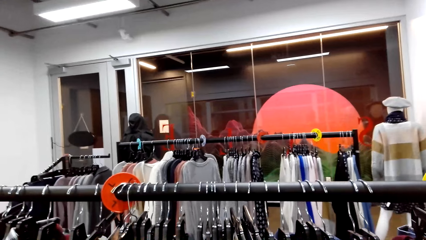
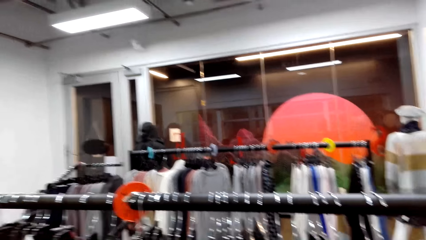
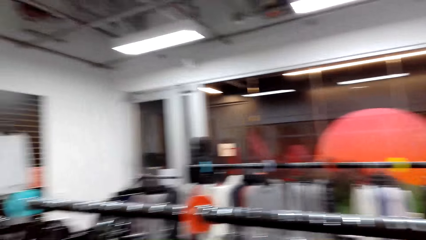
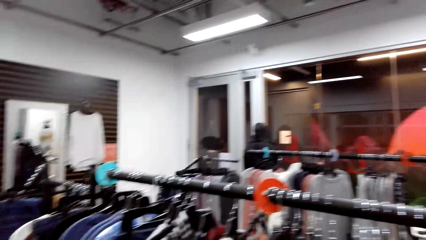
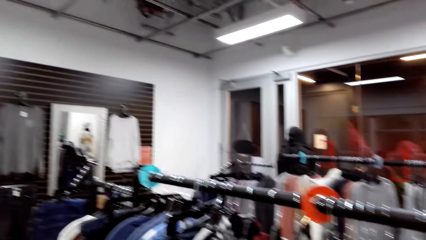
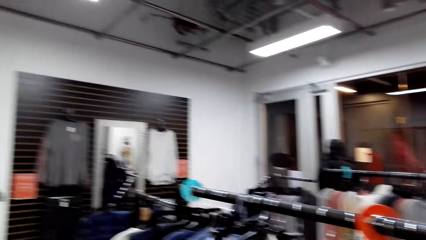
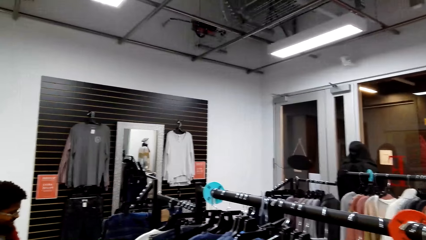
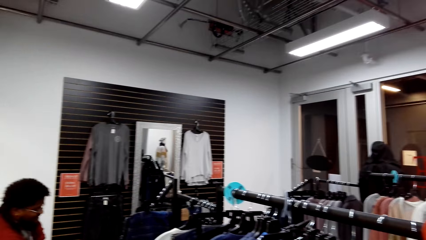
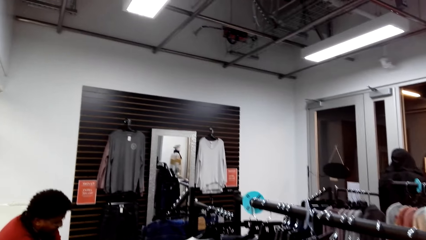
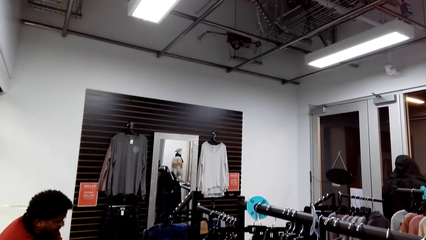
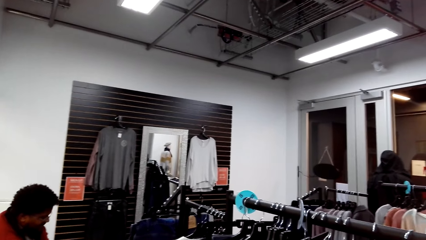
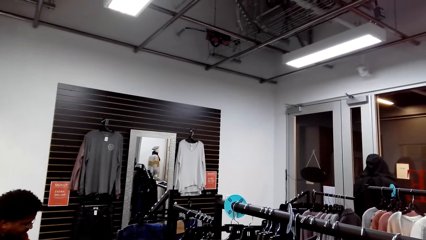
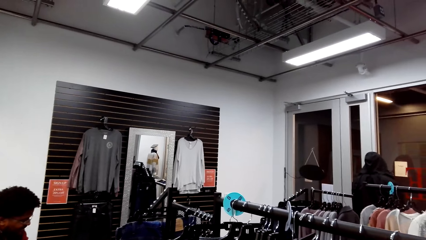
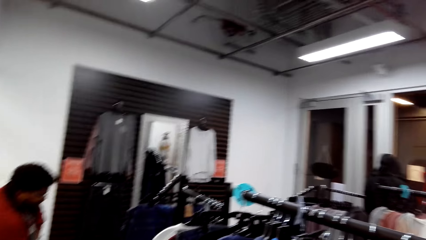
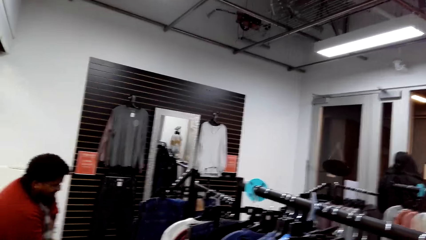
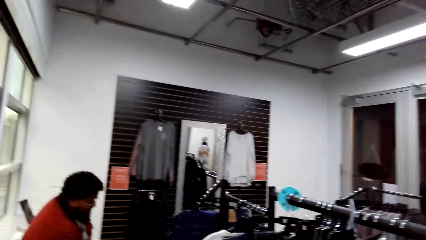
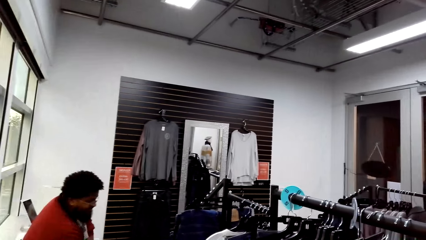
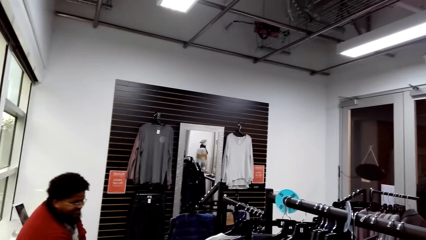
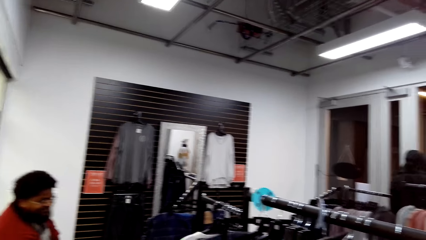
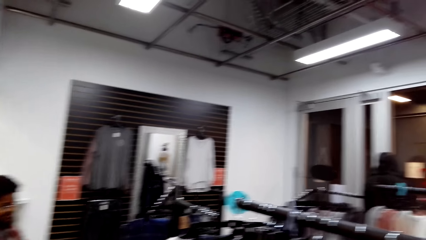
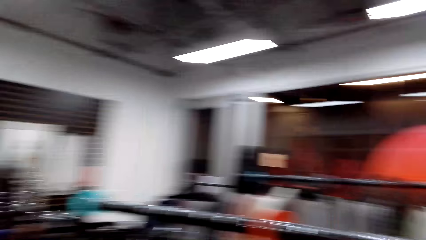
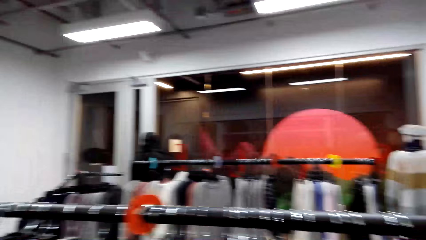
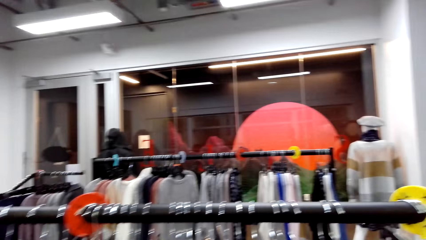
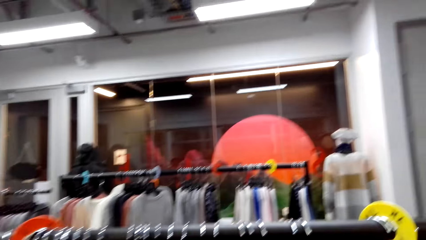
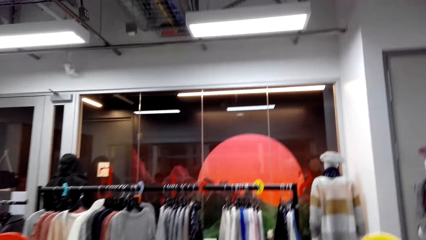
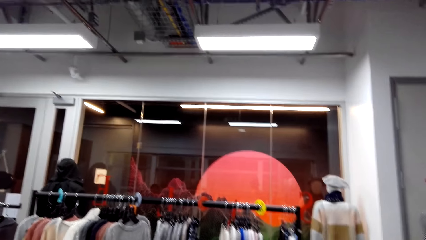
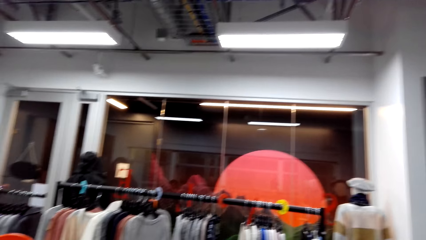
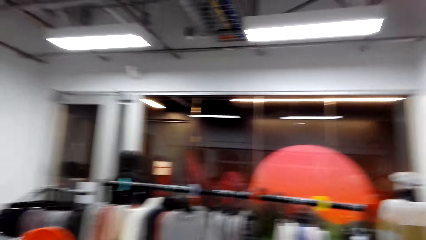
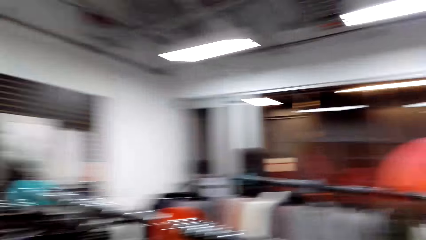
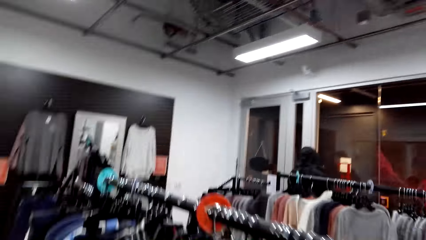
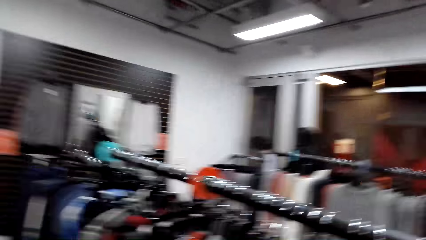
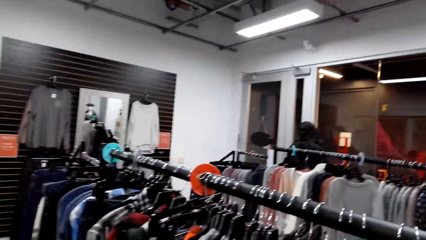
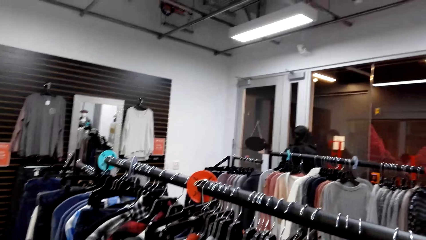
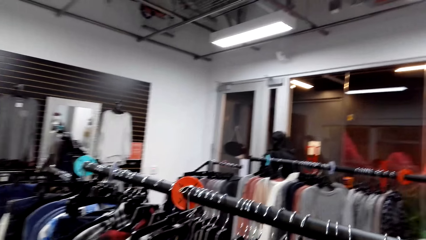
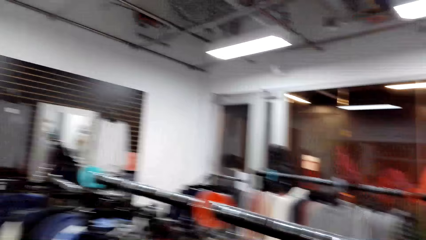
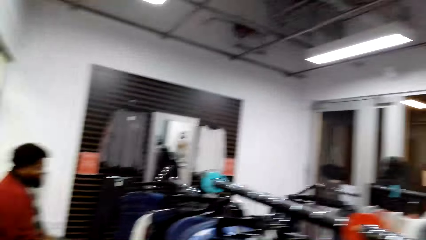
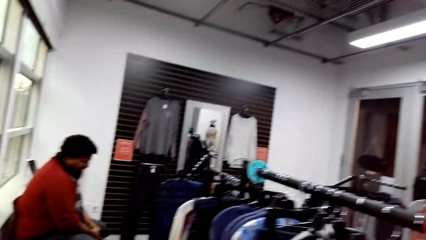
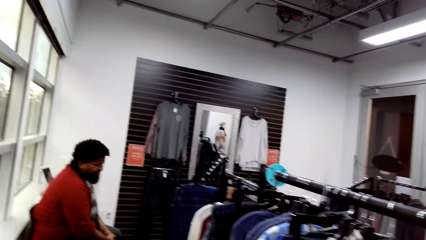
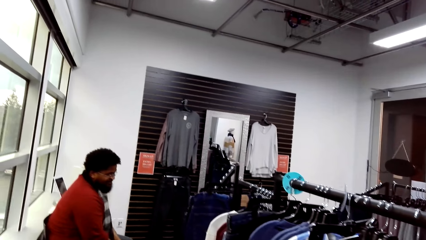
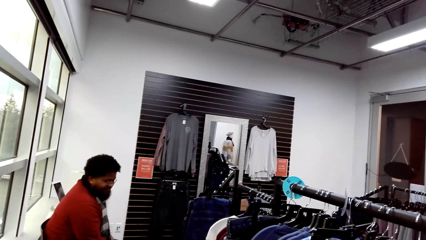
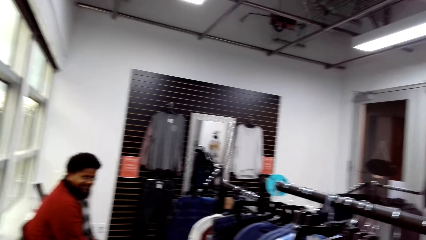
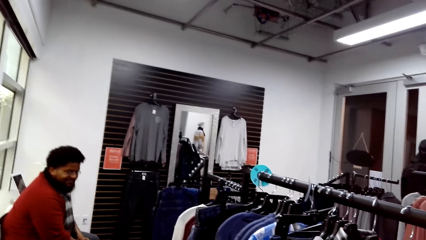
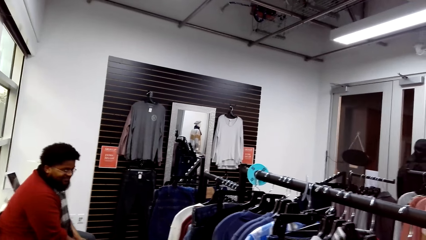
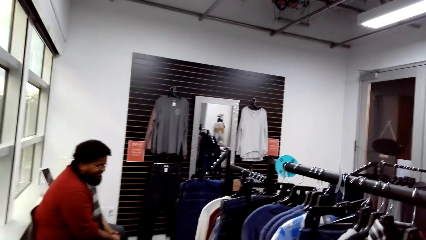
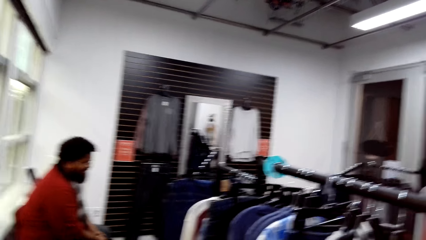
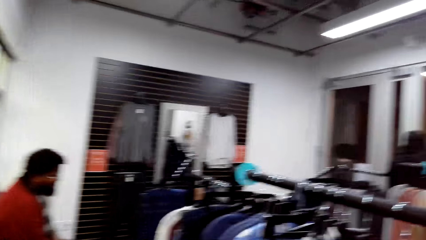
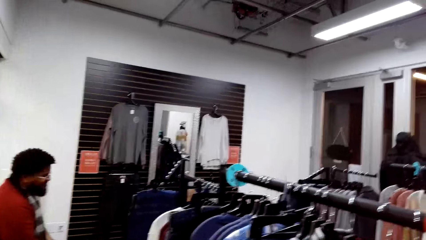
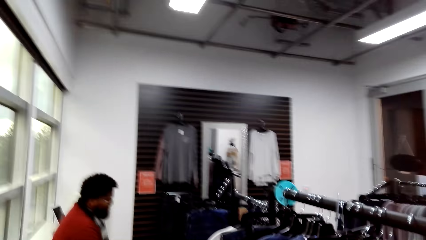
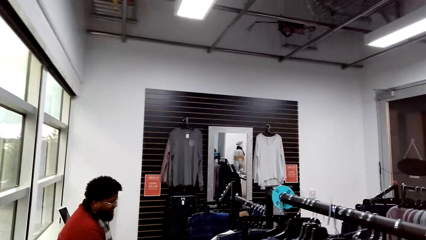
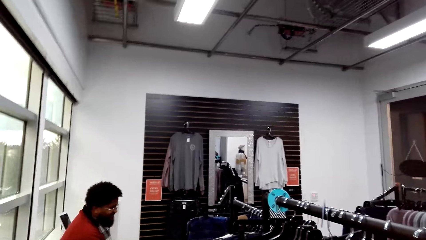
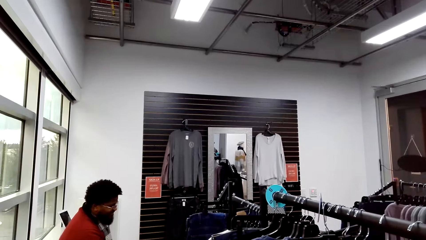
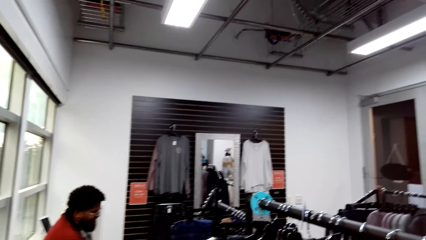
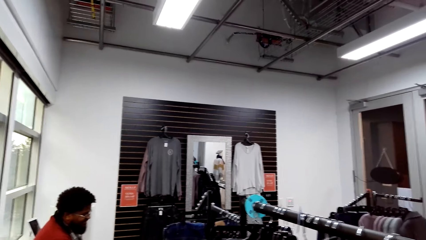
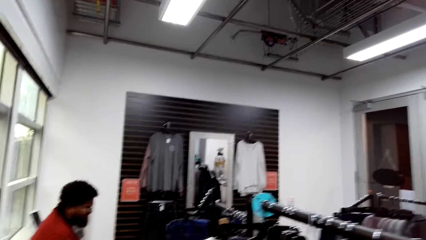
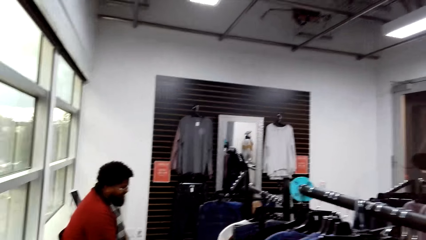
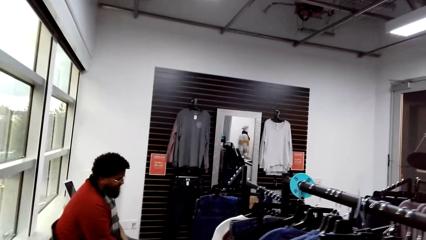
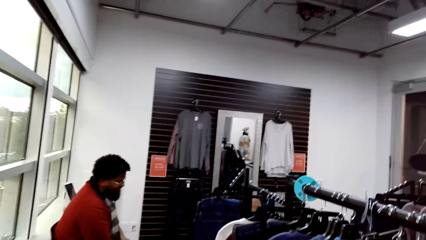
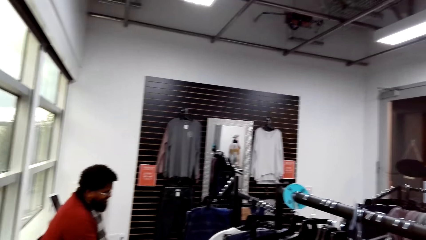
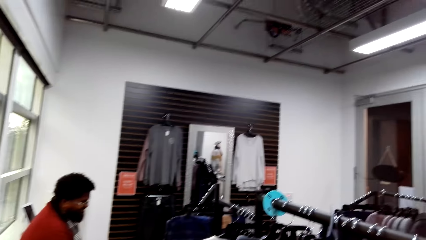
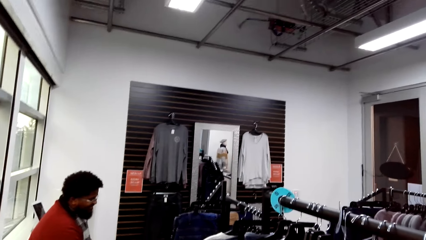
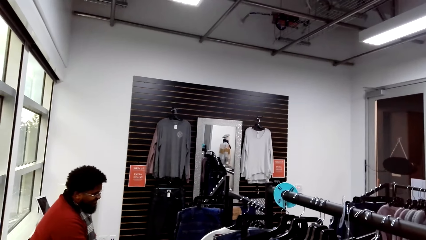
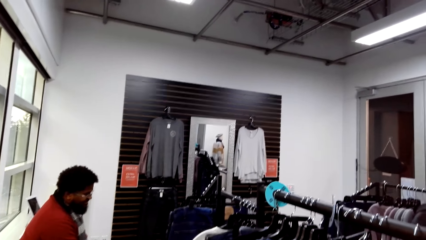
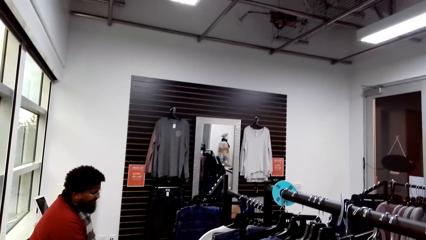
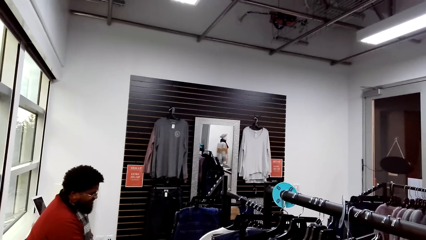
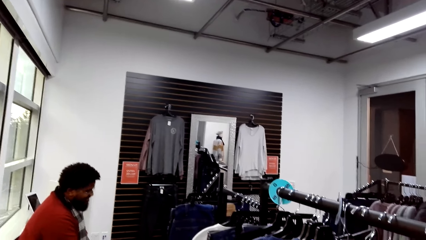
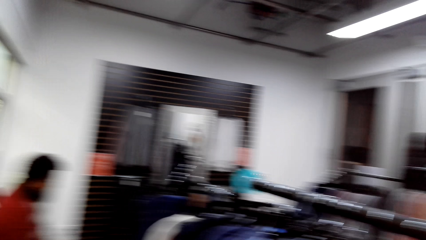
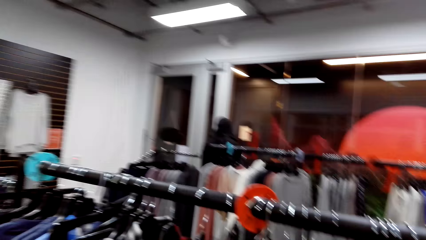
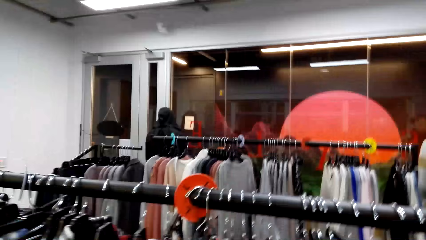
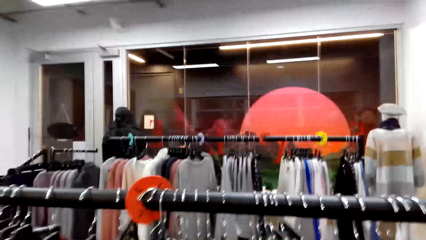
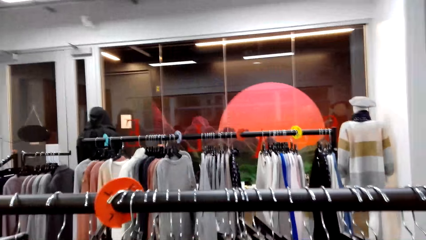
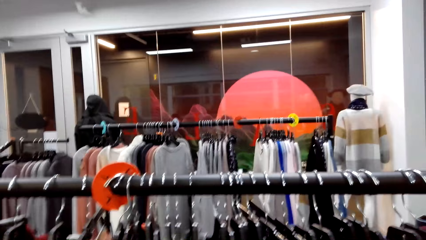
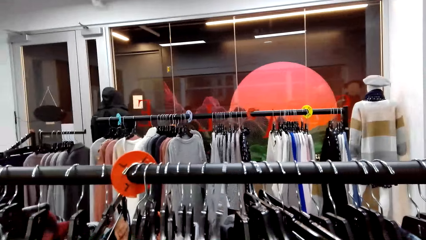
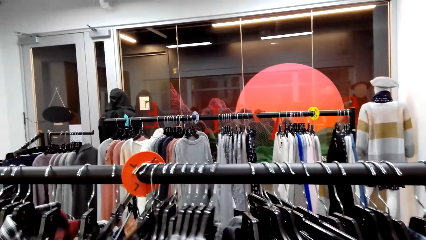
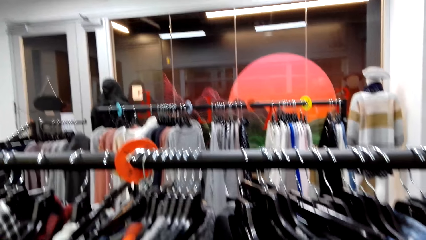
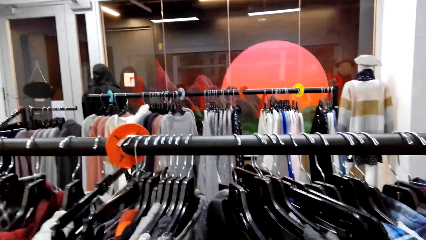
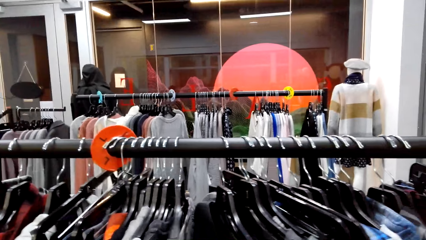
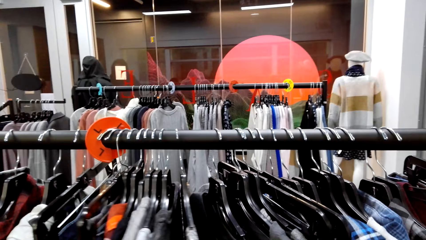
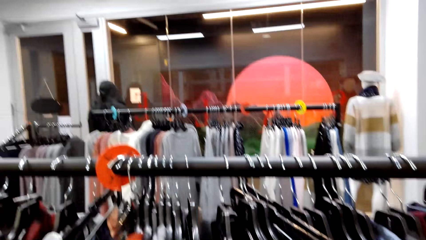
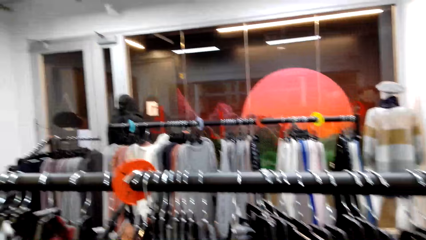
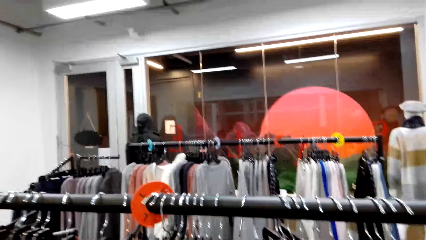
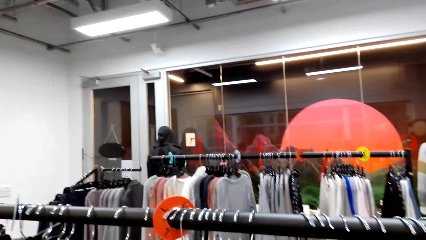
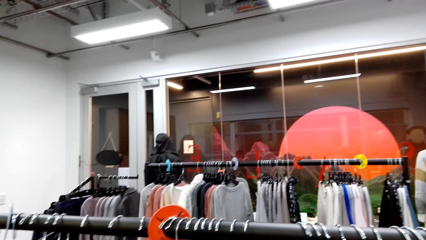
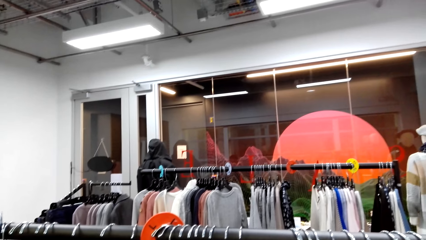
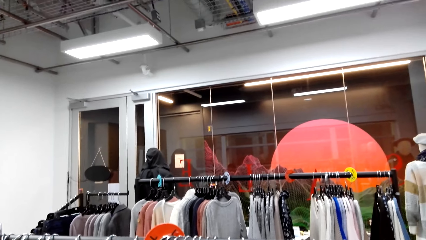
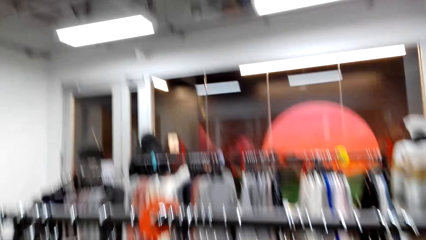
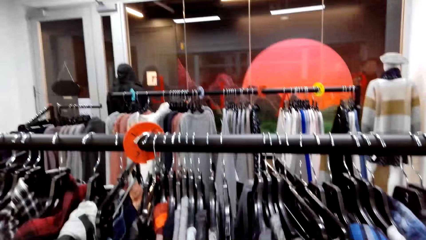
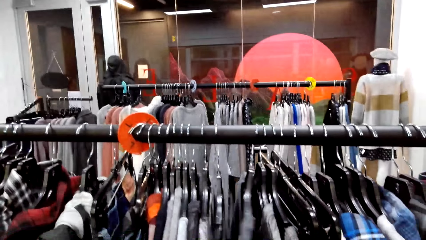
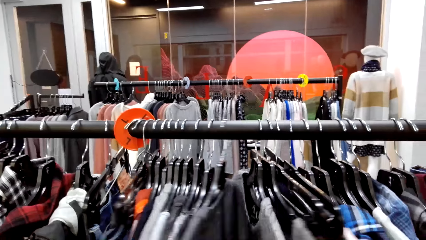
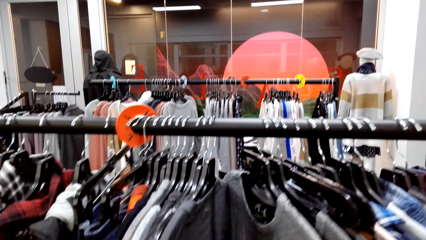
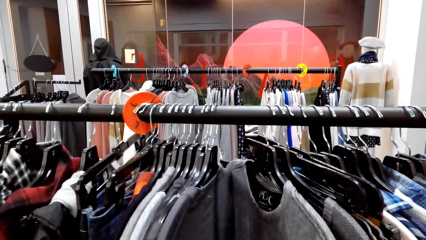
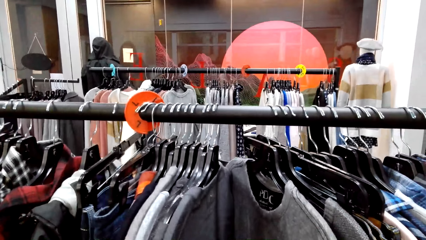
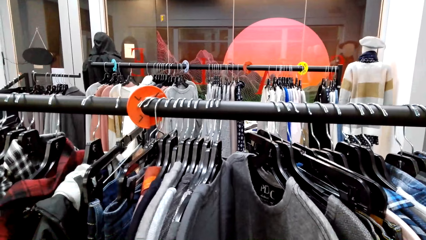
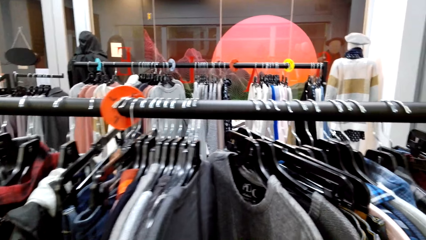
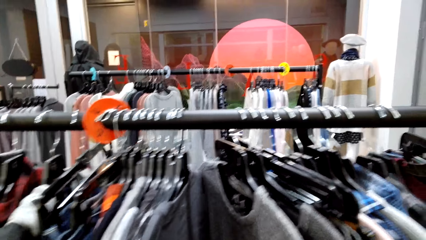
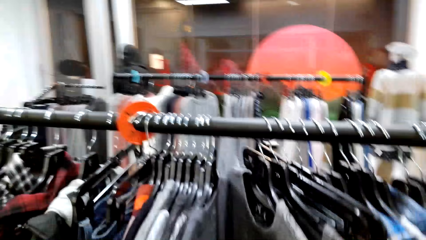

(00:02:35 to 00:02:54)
A man nods his head. The camera wearer looks around. The man nods his head. The camera wearer looks around. They check clothes on the display rack.
